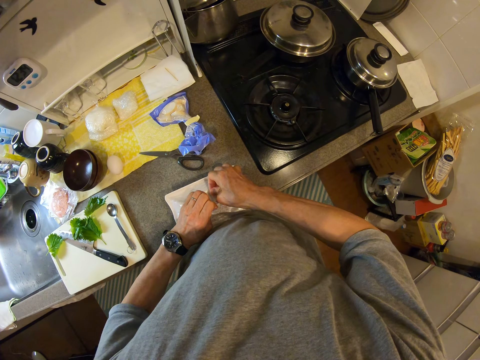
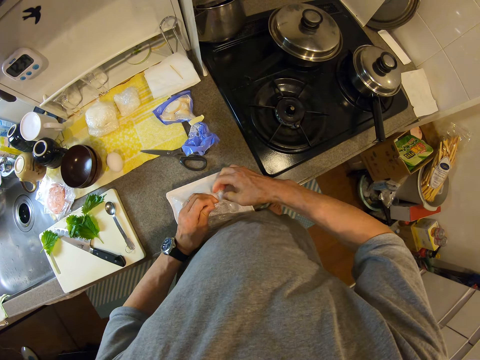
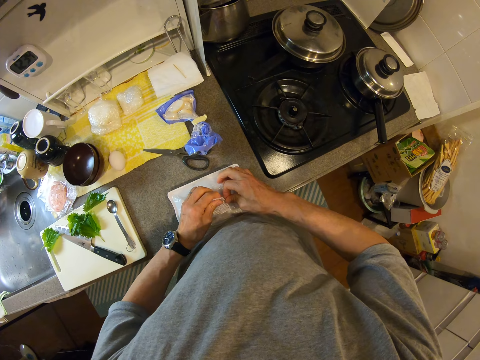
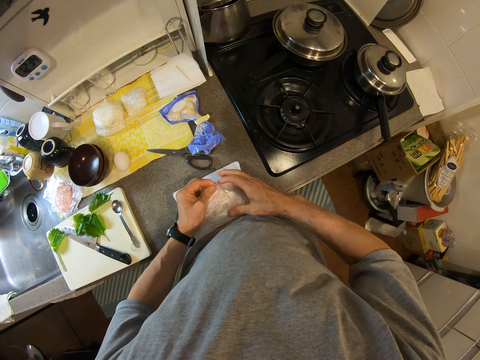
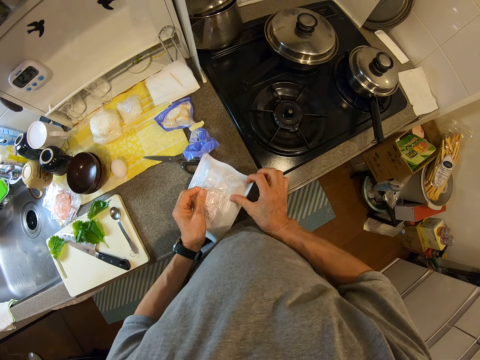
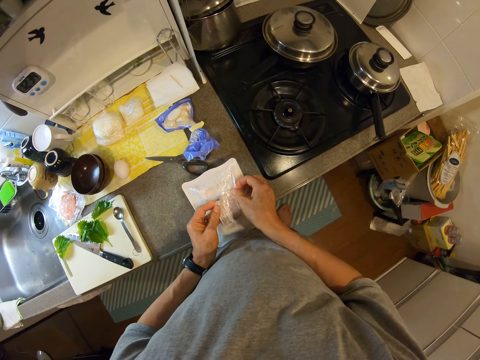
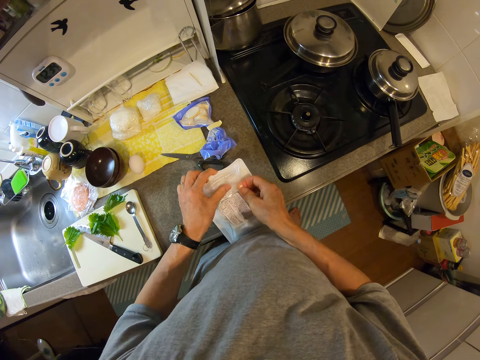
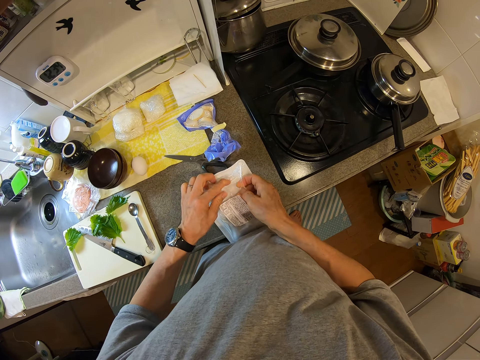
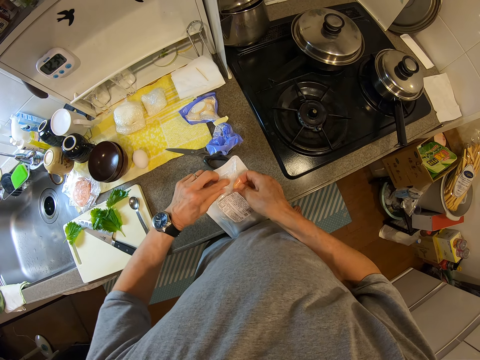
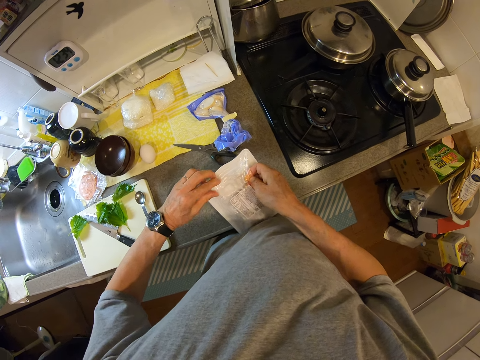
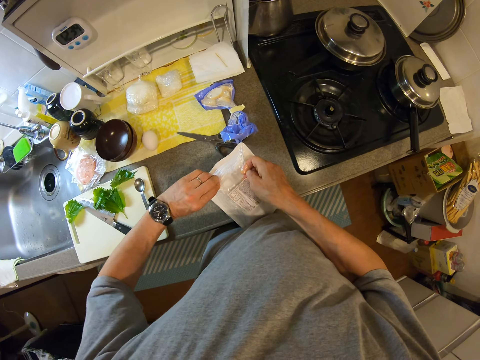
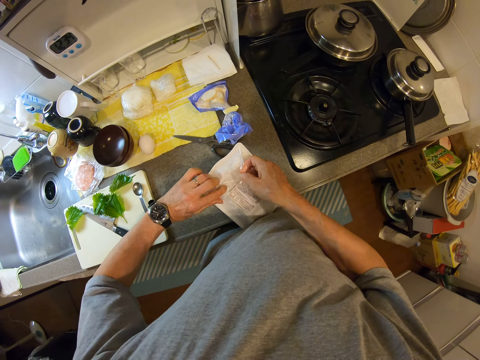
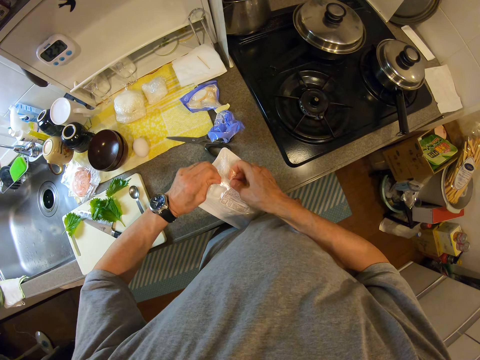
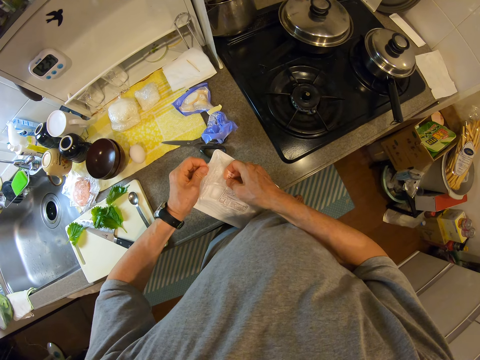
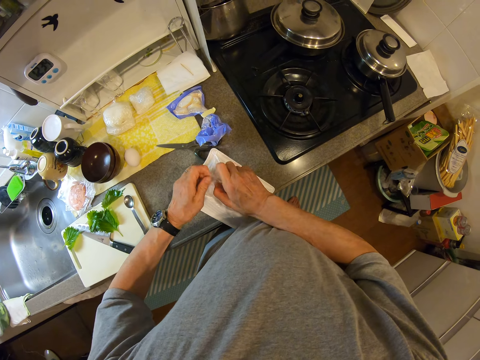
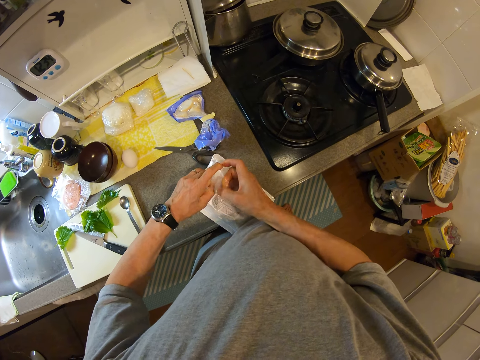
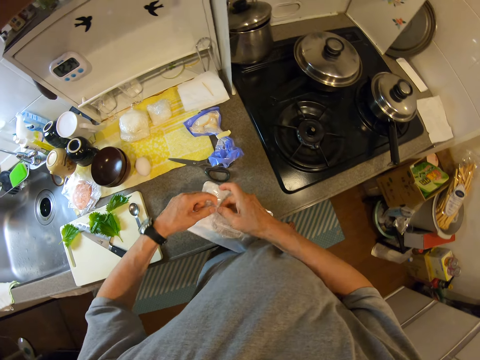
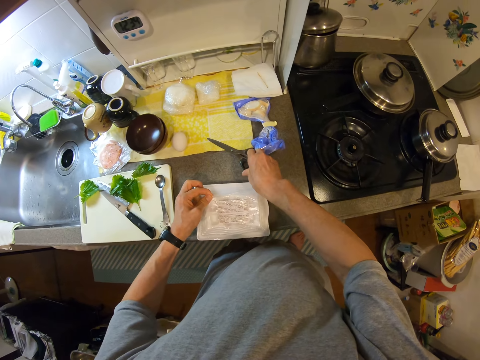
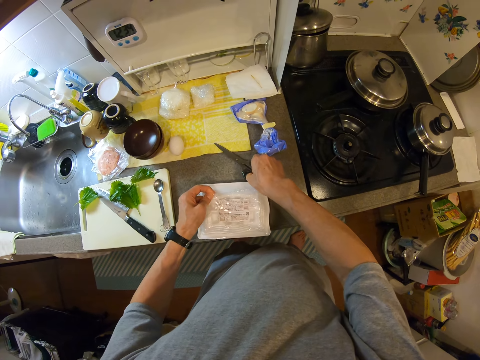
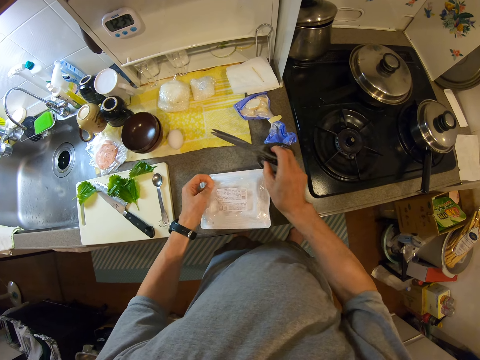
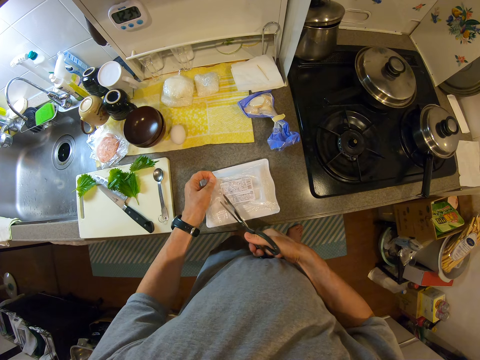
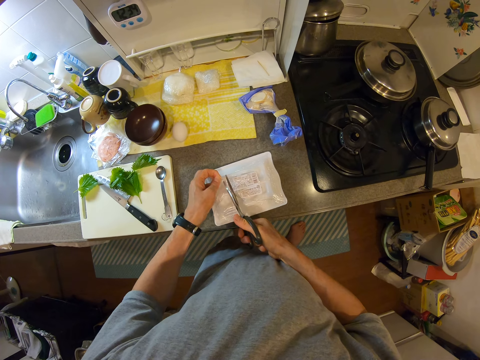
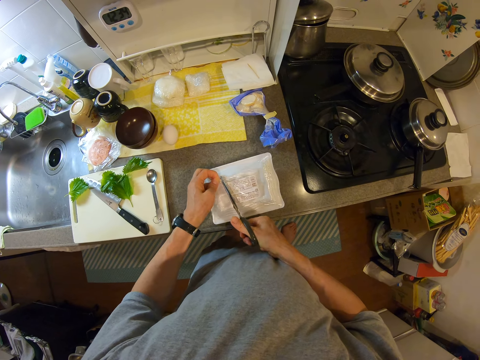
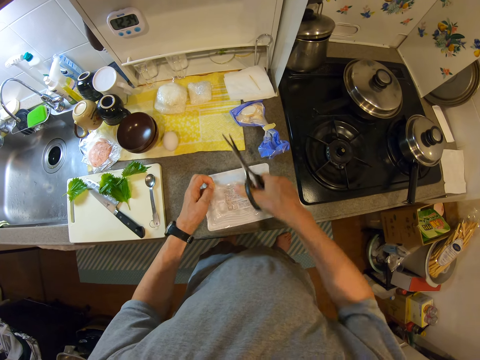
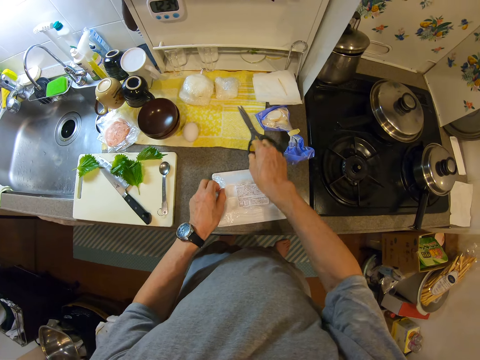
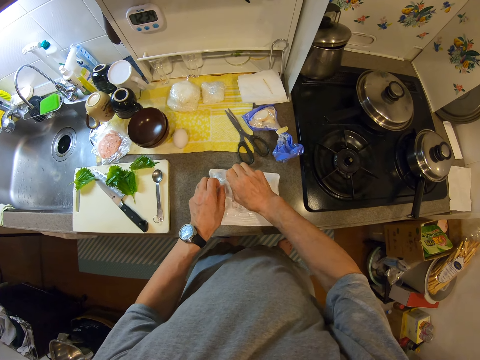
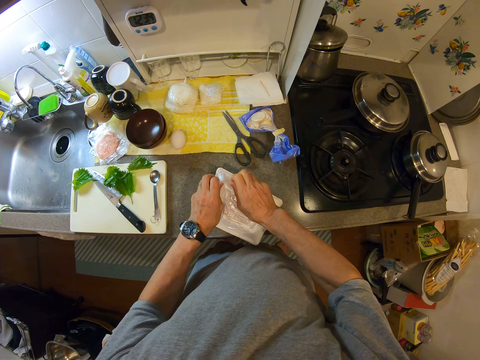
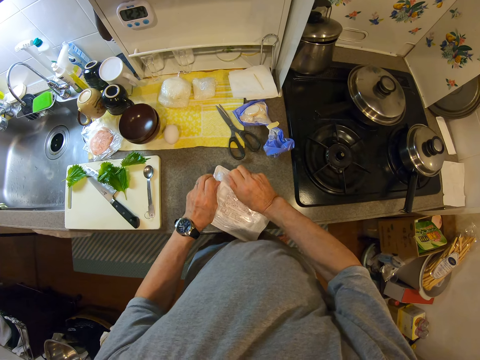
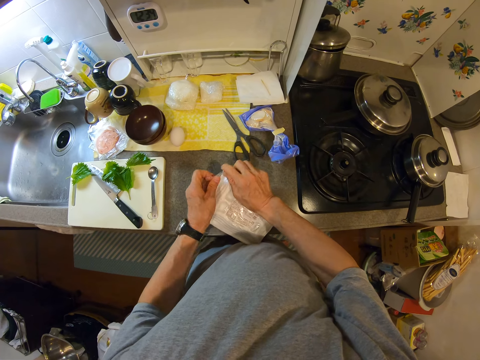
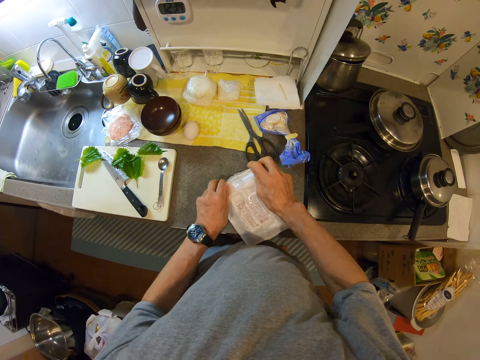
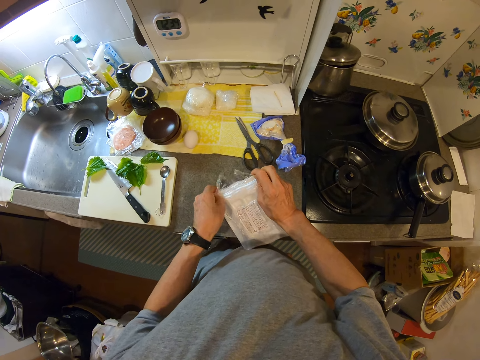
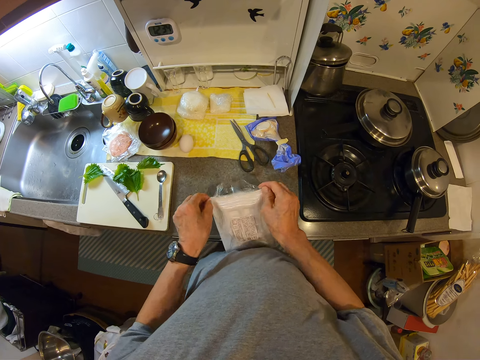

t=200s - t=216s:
The camera wearer turns the pack. He attempts to open the pack. He picks the scissors from the slab. He cuts the plastic wrap with the scissors. He drops the scissors on the slab. He removes the plastic wrap around the foil bag. He attempts to open the pack using his hands.

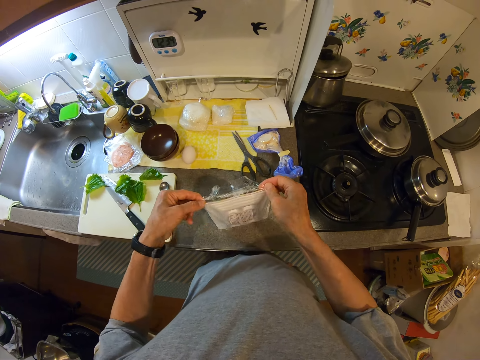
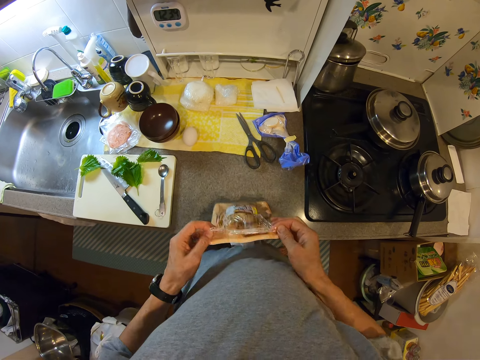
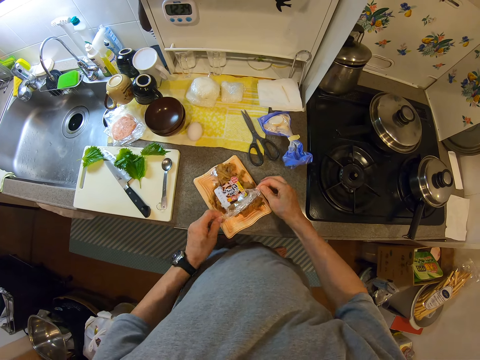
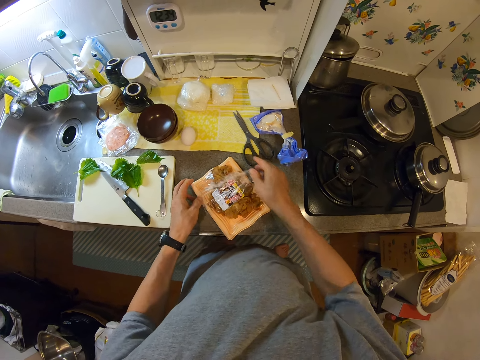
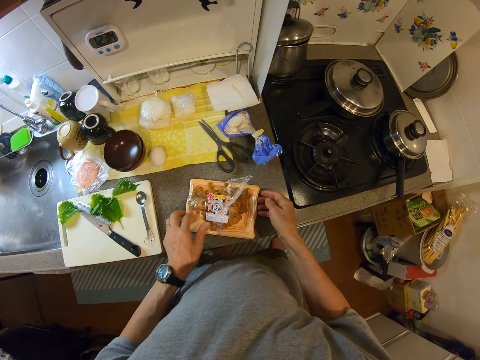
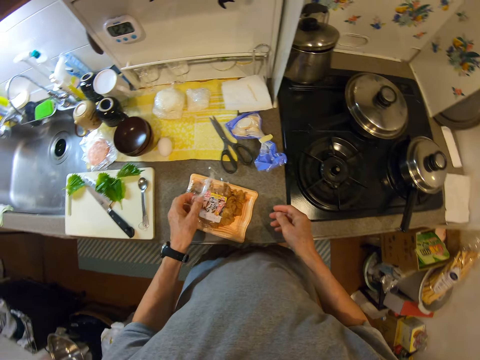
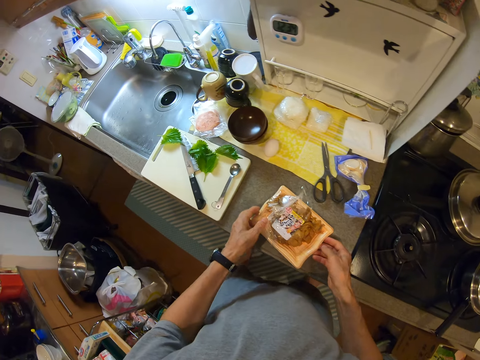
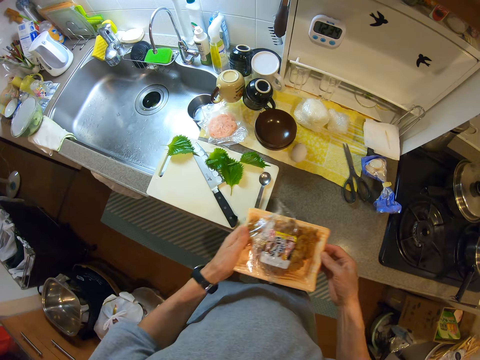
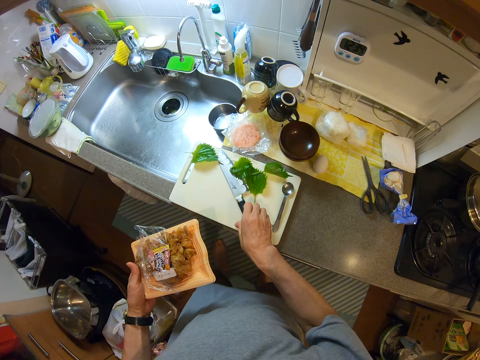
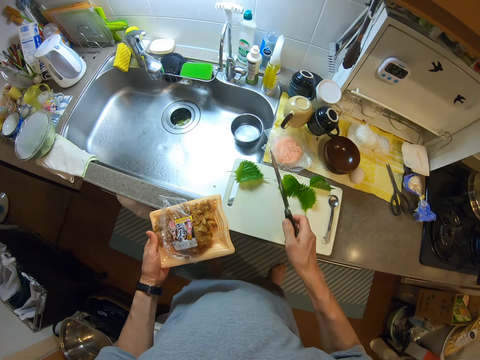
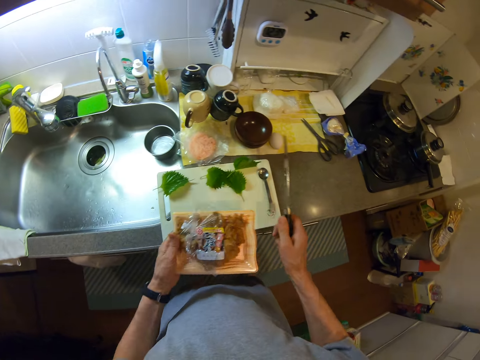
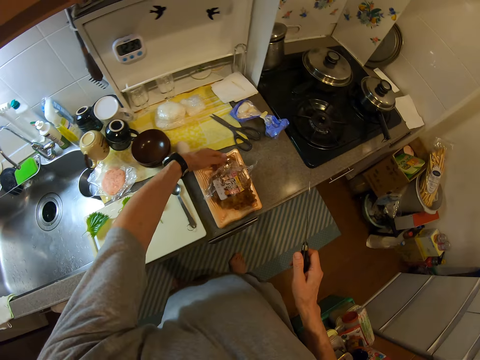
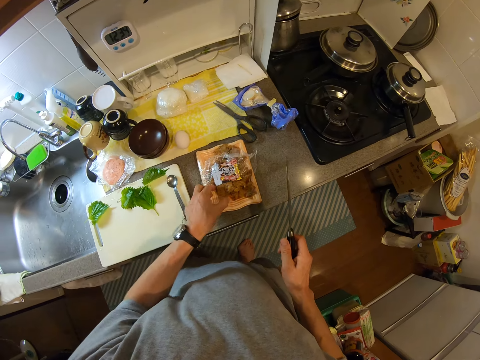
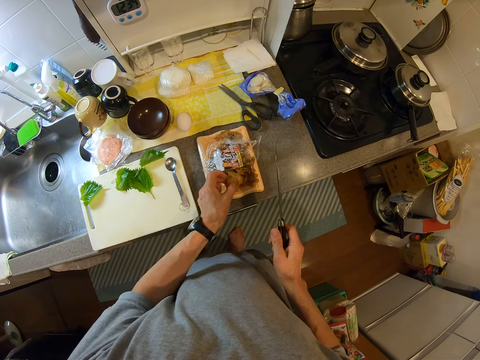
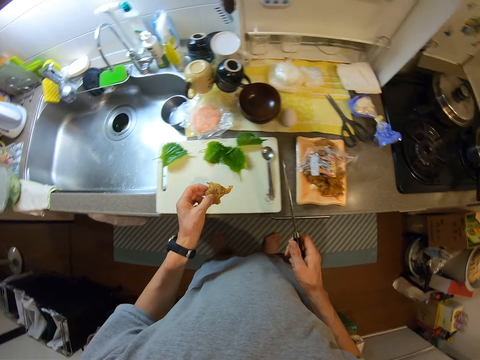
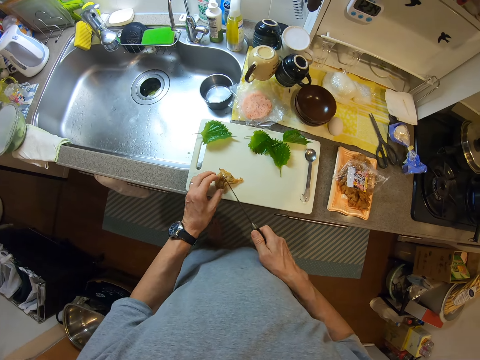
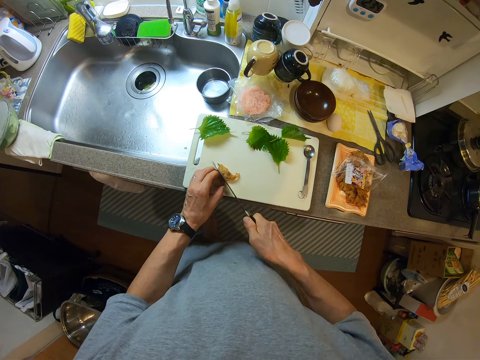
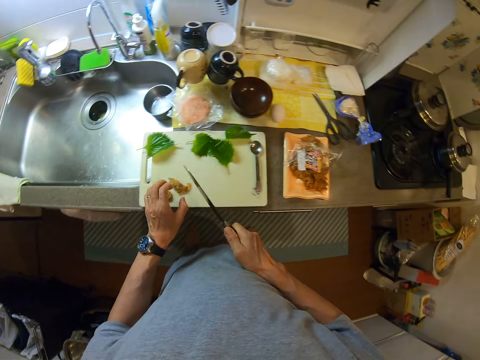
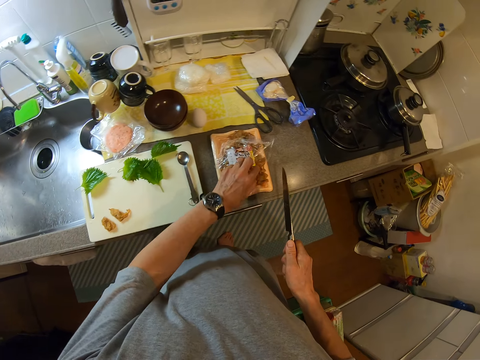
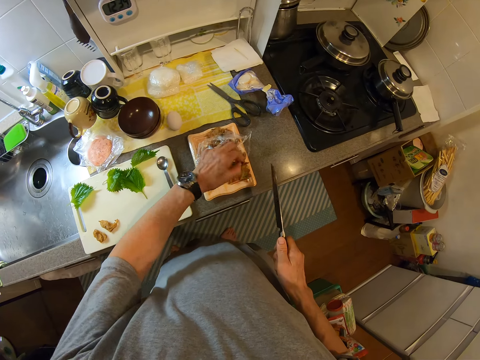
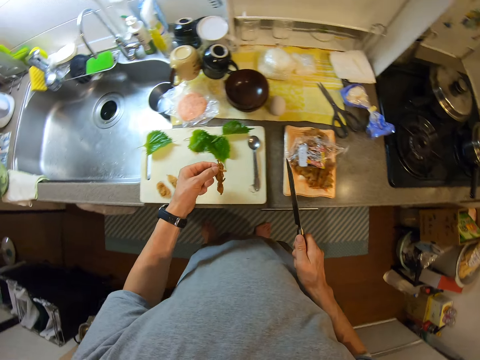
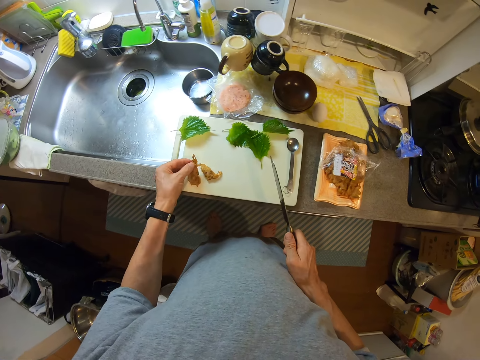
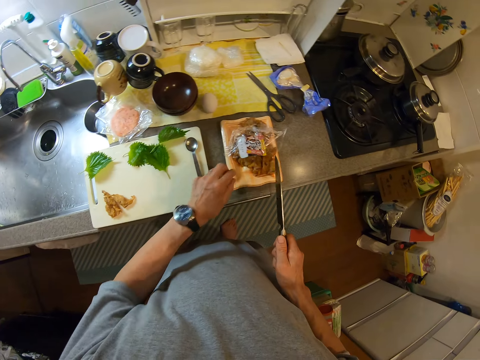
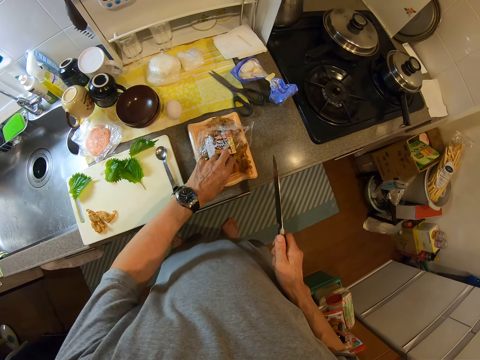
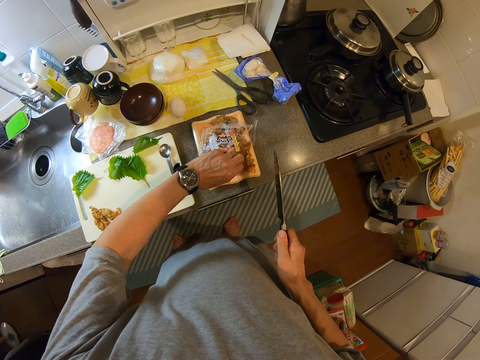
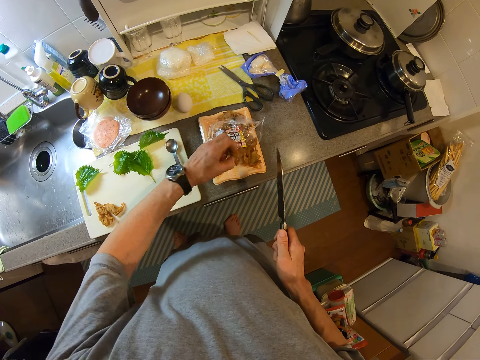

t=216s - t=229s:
The camera wearer opens the pack. They turn the pack, and pick the food in the pack. They pick the knife from the cutting board. They put the foil bag on the slab. They take ginger or a piece of meat out of the bag. They put the ginger on the cutting board. They cut the ginger into two. They take another ginger out of the bag. They put the ginger on the cutting board. They take another ginger out of the bag. They place the piece of meat on the cutting board.
